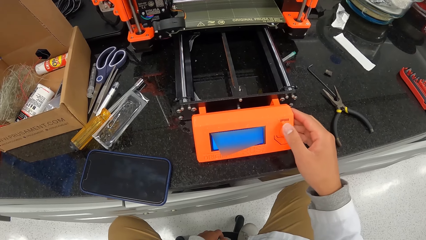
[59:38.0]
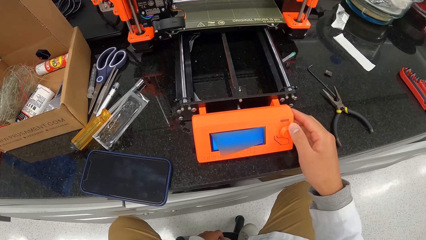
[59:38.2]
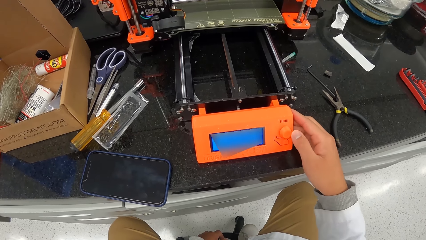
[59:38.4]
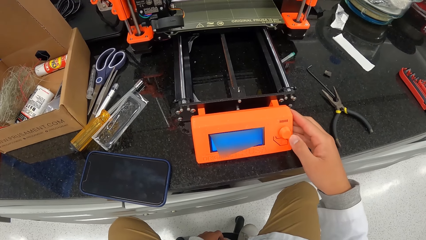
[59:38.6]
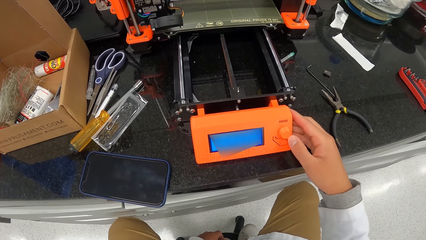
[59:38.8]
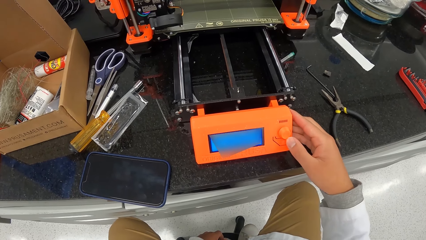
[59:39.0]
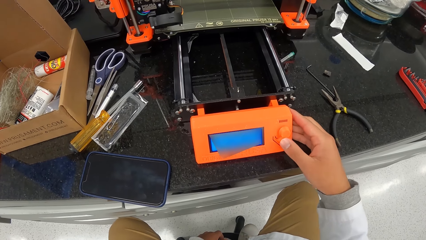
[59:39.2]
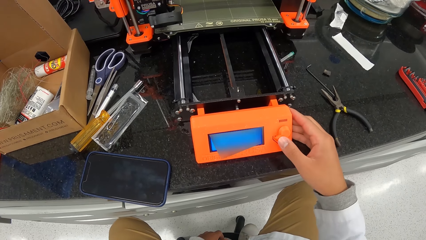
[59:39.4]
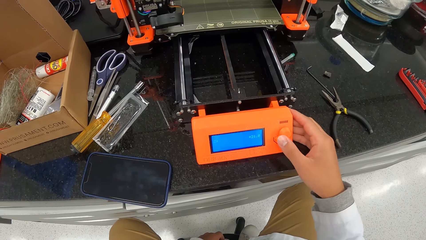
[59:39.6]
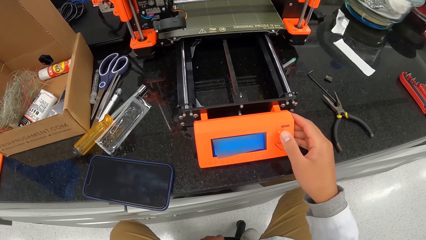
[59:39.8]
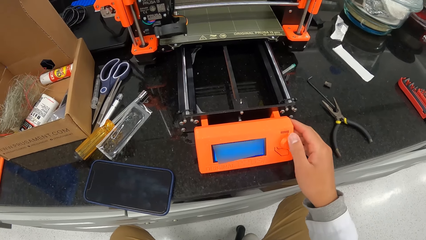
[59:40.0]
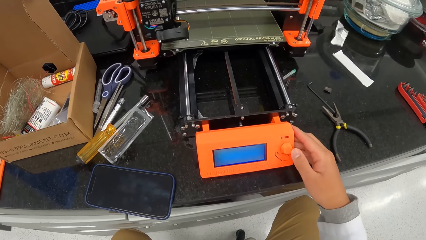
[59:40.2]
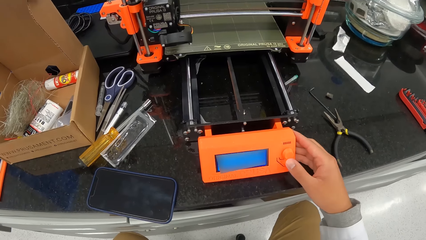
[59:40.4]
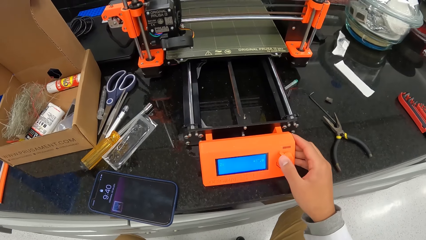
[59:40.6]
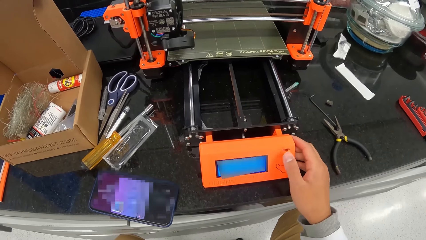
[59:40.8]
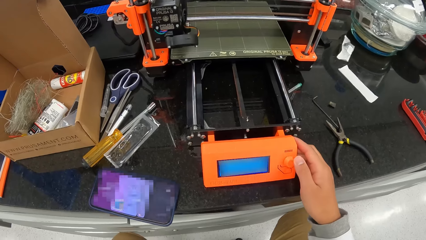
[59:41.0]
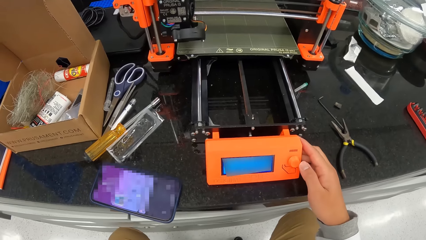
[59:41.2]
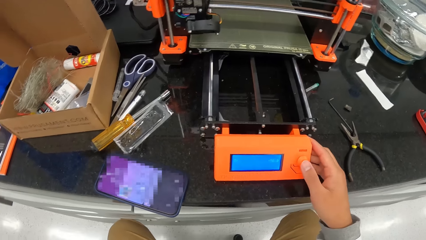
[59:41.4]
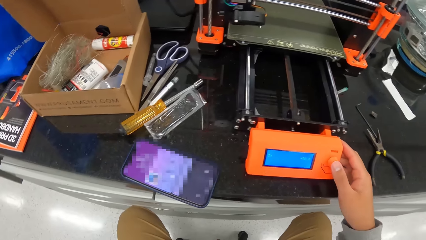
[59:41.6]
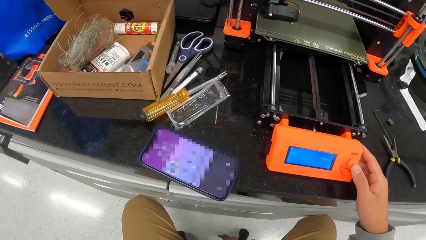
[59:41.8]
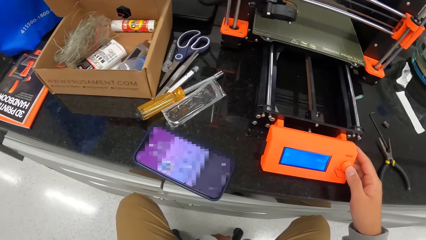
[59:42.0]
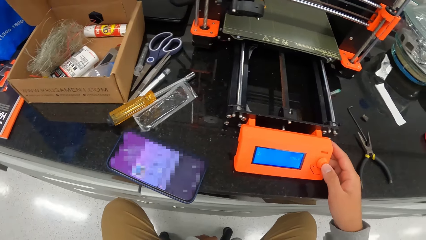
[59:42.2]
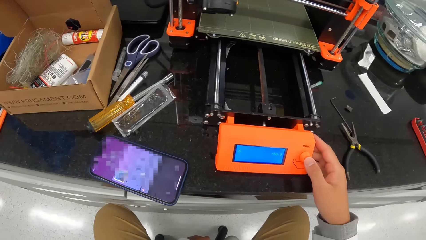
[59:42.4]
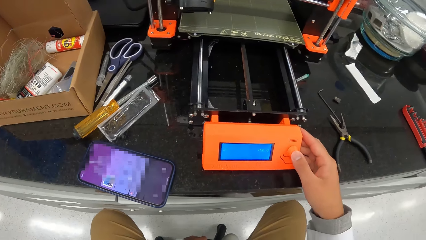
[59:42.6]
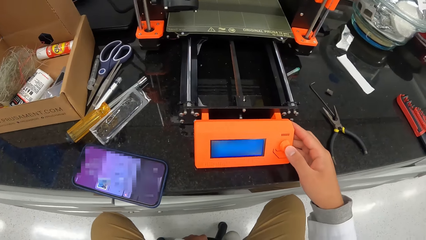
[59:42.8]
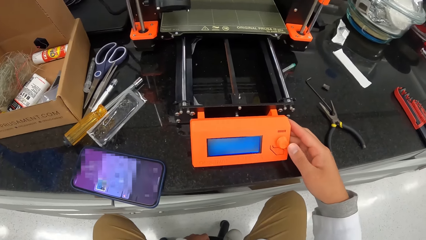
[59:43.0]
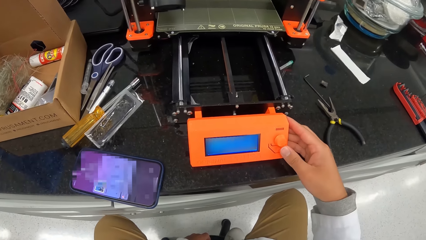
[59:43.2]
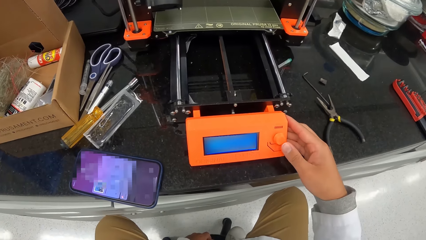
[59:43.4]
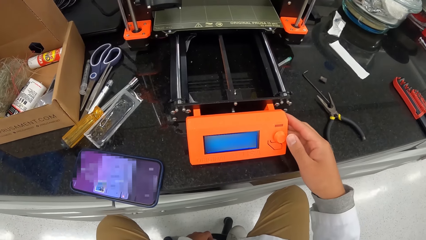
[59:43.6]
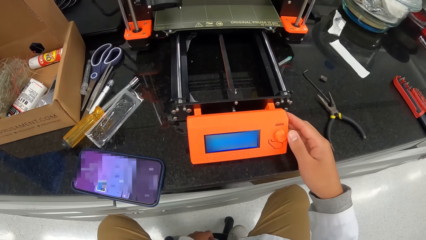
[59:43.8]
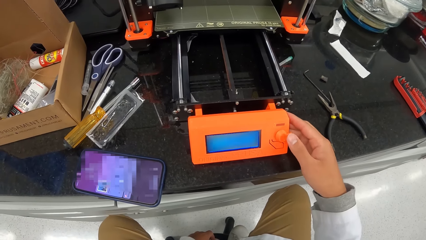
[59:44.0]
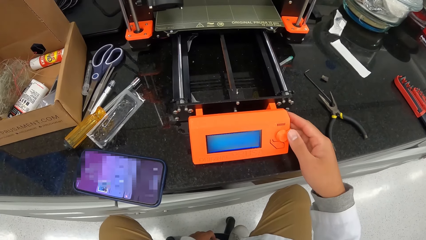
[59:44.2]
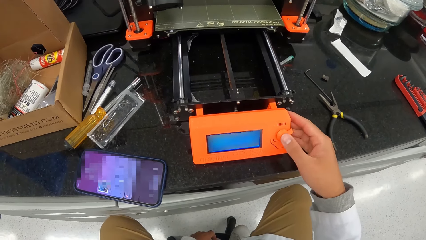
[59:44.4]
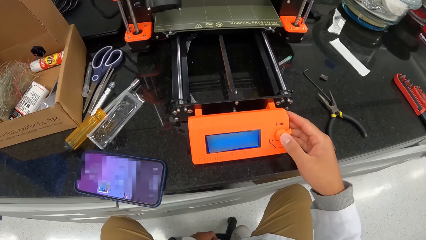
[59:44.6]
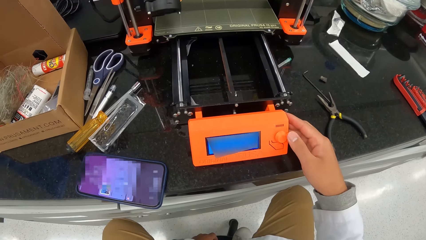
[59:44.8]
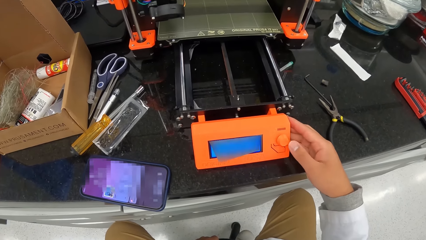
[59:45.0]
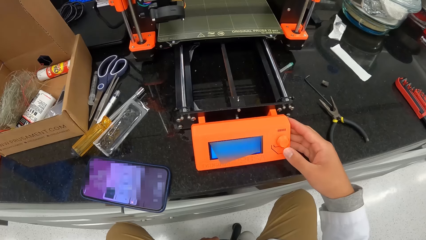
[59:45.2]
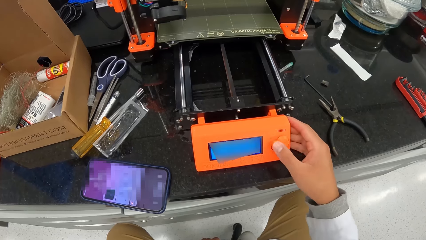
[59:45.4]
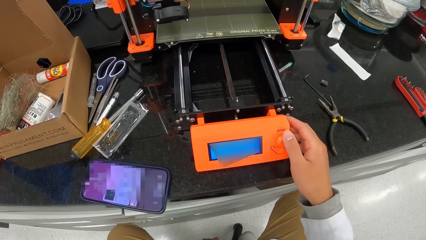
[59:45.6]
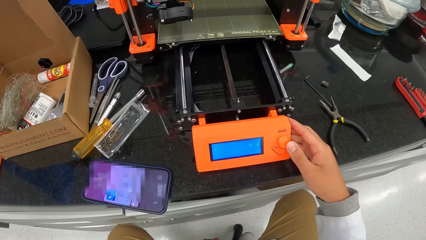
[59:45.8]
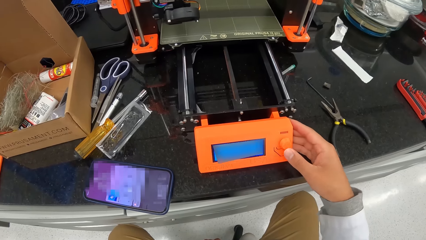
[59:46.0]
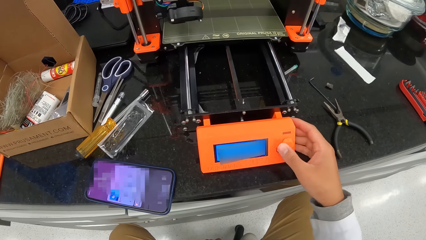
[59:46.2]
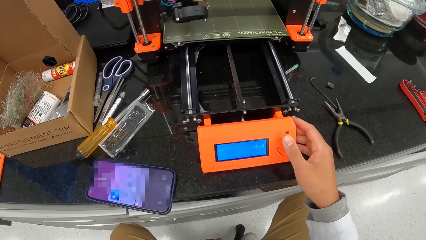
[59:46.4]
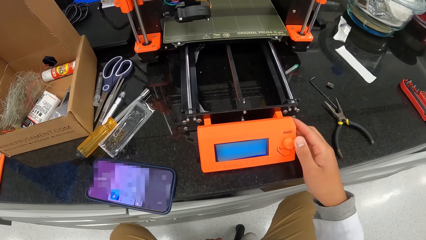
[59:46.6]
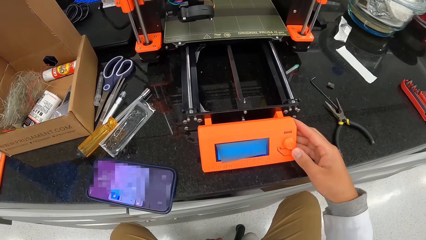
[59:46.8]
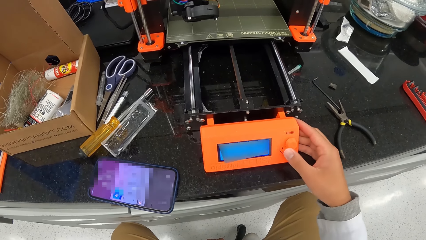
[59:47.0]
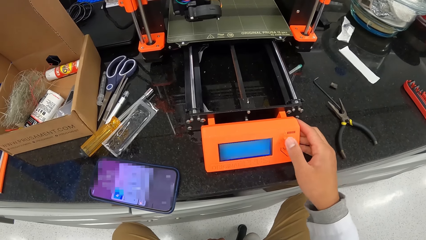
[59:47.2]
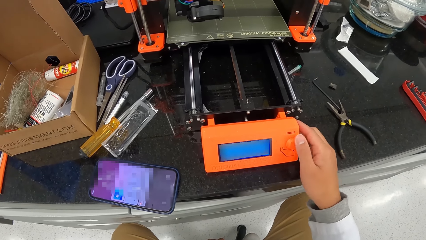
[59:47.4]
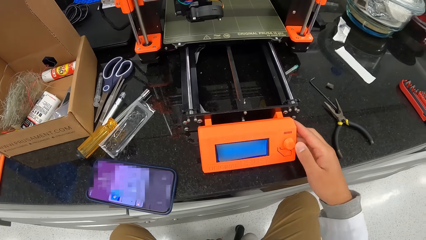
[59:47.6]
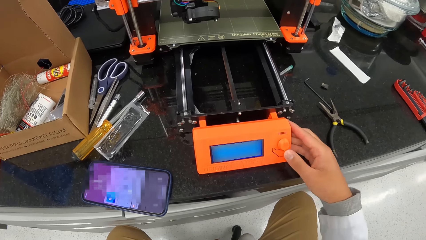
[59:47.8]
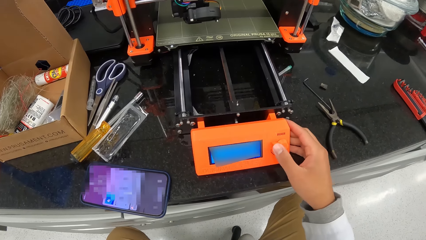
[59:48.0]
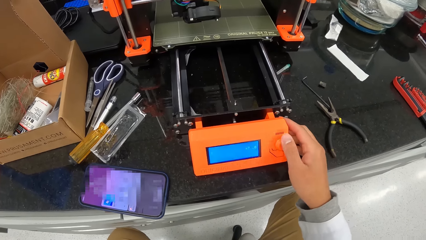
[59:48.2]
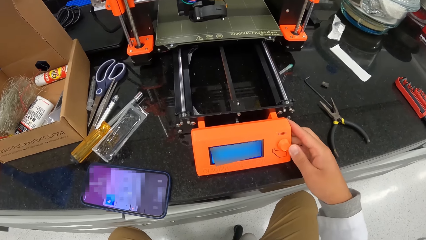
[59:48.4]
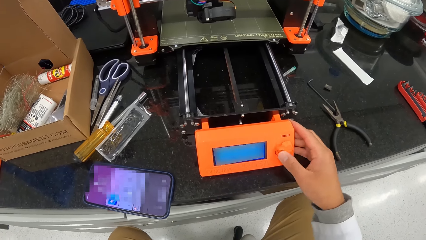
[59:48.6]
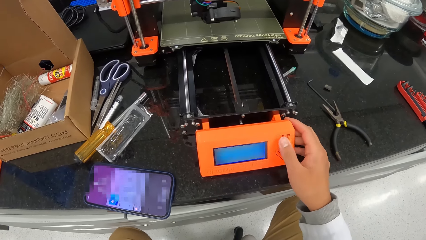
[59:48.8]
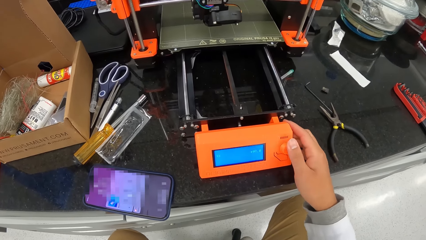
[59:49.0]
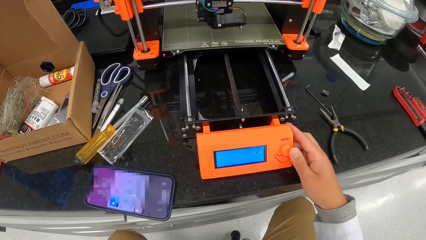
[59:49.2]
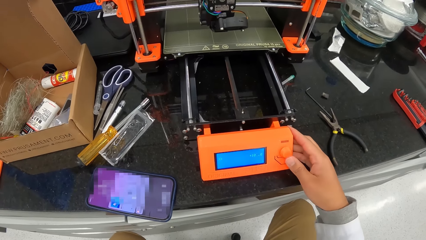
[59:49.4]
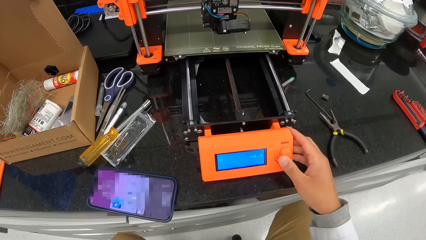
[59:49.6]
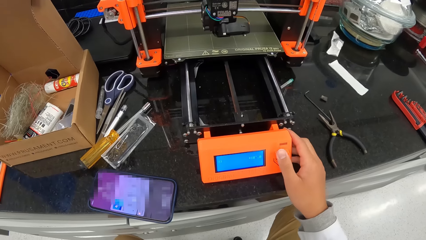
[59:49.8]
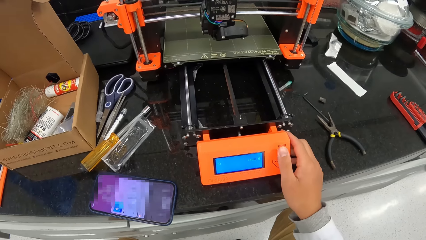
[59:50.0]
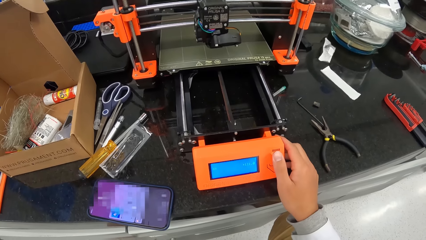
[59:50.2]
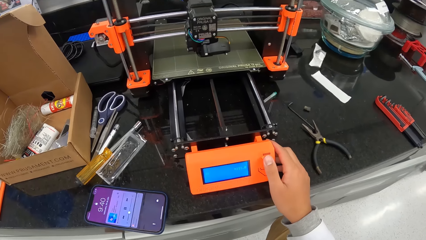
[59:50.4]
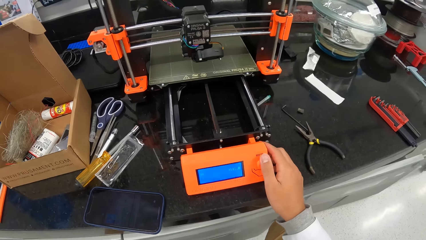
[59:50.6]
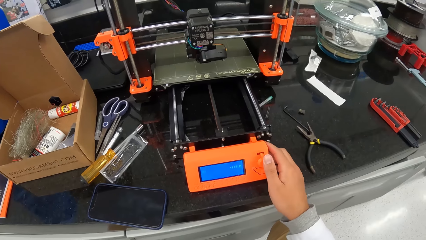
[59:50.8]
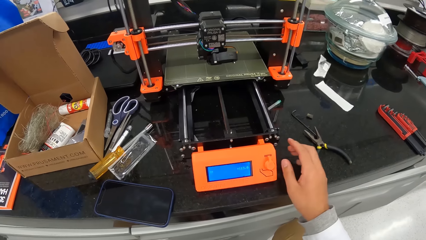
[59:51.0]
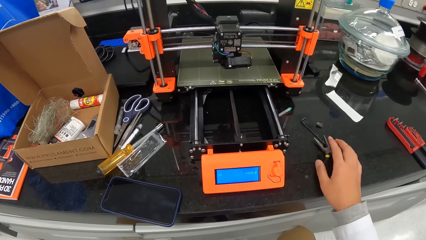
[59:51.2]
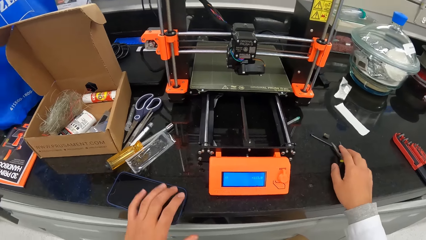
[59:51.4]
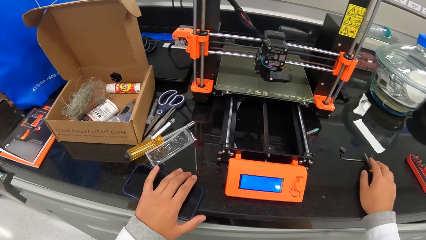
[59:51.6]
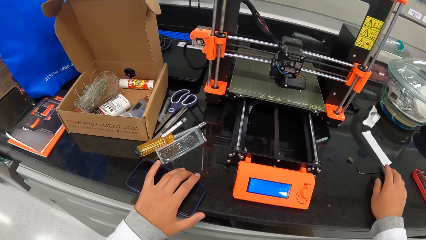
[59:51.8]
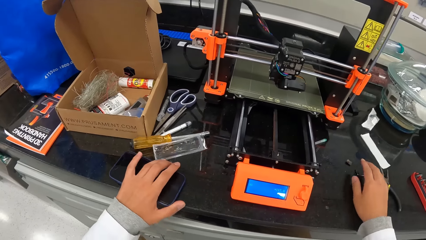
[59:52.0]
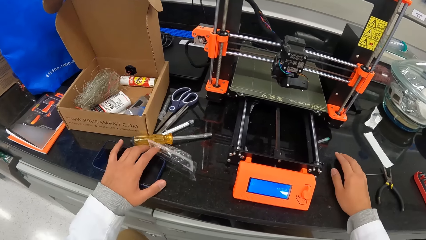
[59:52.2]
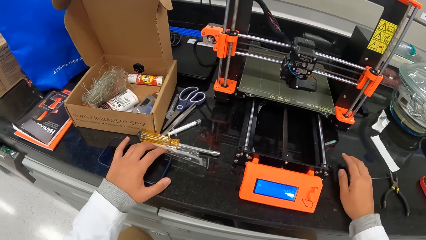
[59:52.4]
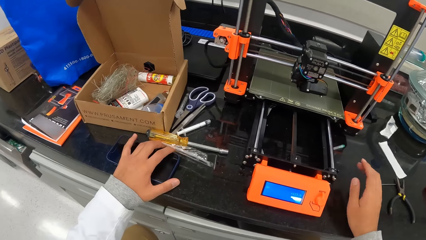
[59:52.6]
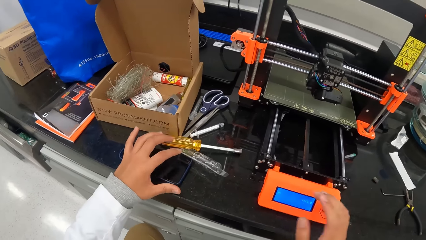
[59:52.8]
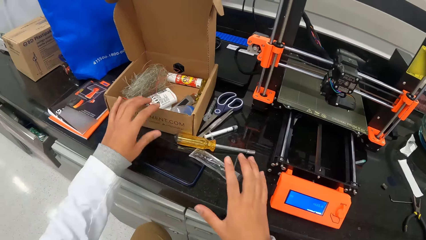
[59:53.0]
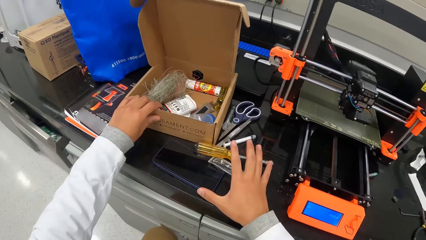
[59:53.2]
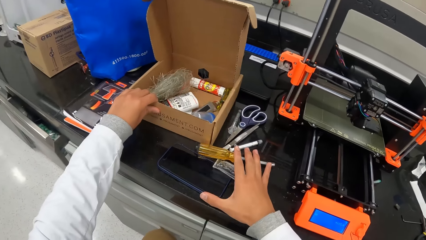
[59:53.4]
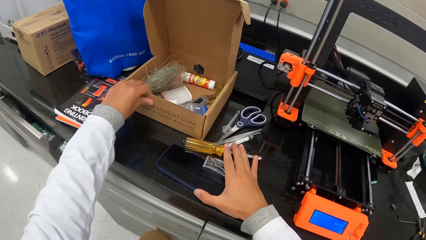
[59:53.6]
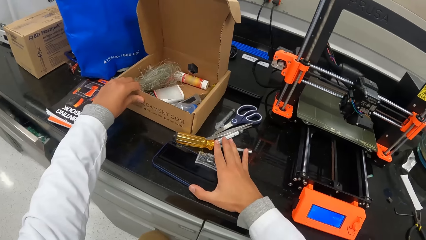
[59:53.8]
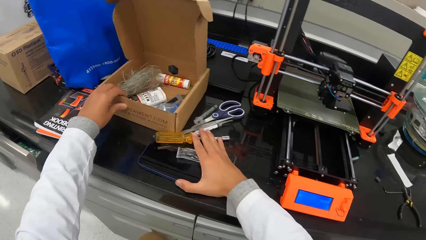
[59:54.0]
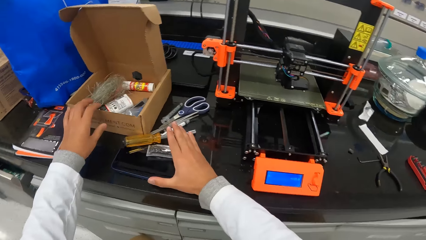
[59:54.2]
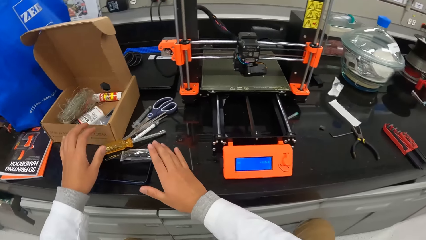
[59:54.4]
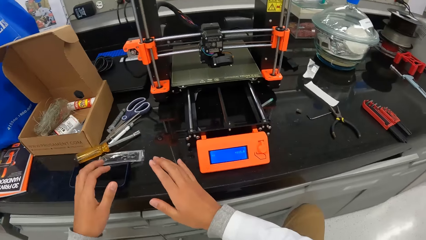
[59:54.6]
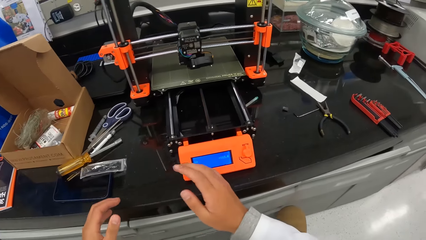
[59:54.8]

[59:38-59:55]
The camera wearer turns the knob in the machine. He places his right hand on pliers on the workbench. He pushes the pliers on the workbench with his right hand. He holds the phone with his left hand. He moves the phone on the workbench with his left hand. He holds a box on the workbench with his left hand. He places his right hand on the phone. He places his right hand on a screwdriver. He moves the box on the workbench with his left hand. He pushes the screwdriver on the workbench with his right hand. He pushes the phone on the workbench with his right hand.
